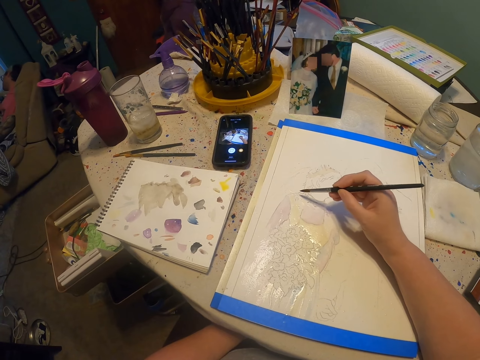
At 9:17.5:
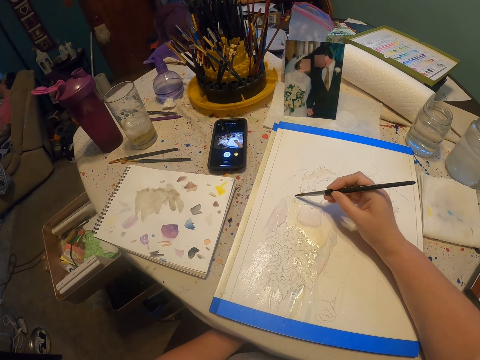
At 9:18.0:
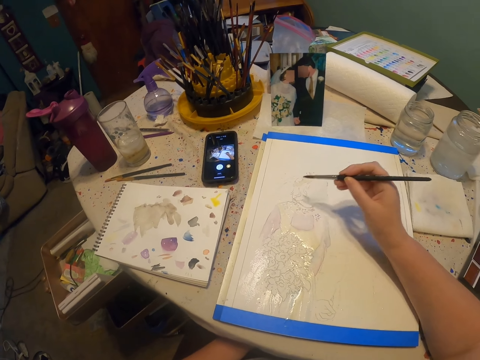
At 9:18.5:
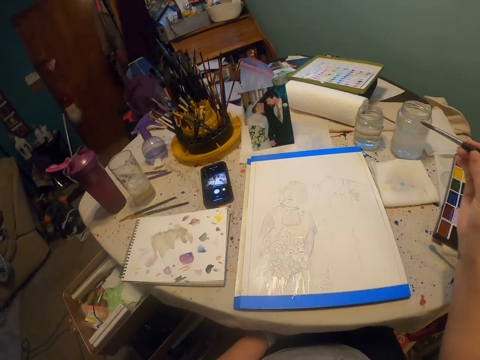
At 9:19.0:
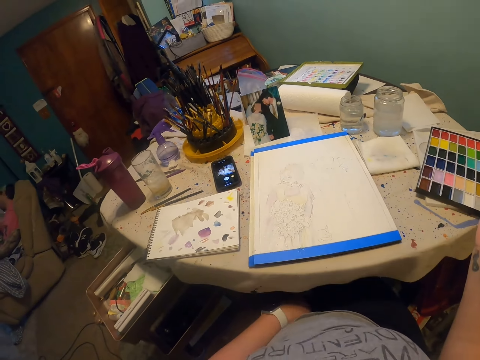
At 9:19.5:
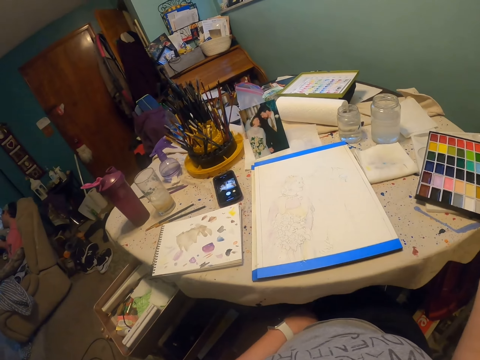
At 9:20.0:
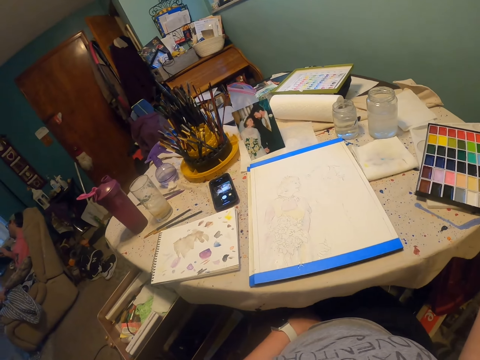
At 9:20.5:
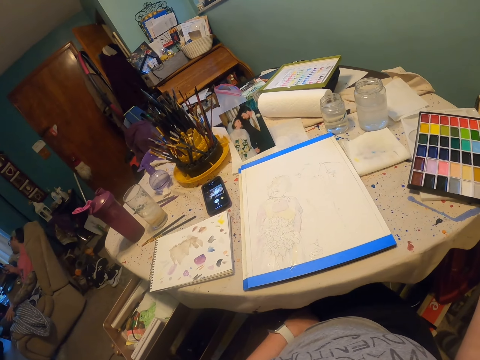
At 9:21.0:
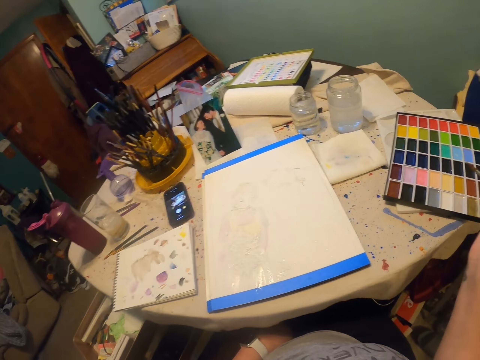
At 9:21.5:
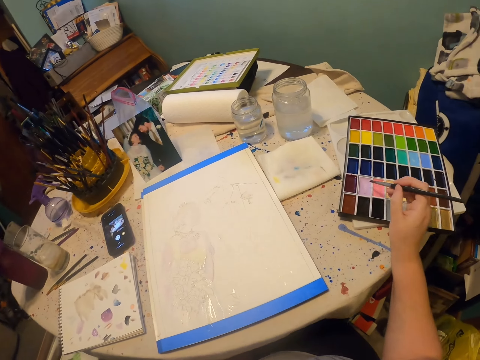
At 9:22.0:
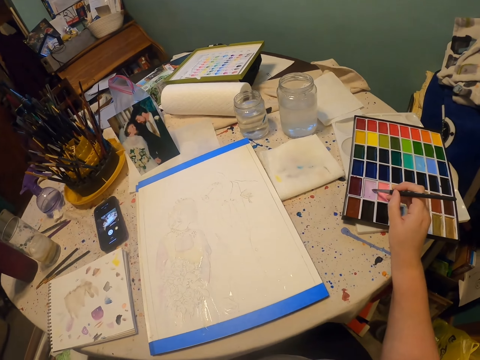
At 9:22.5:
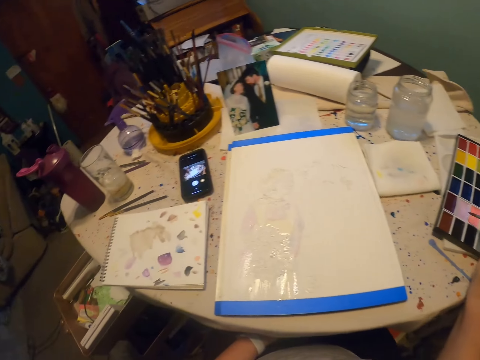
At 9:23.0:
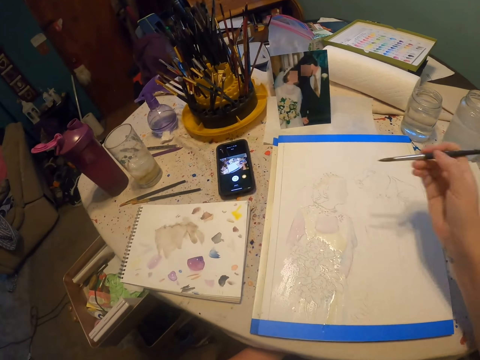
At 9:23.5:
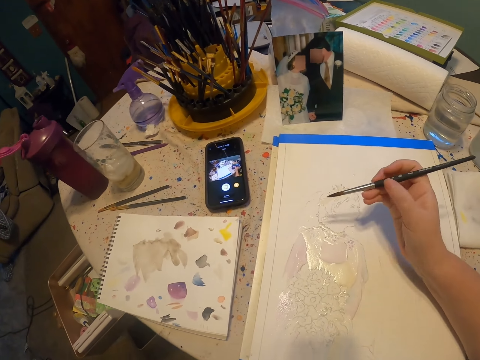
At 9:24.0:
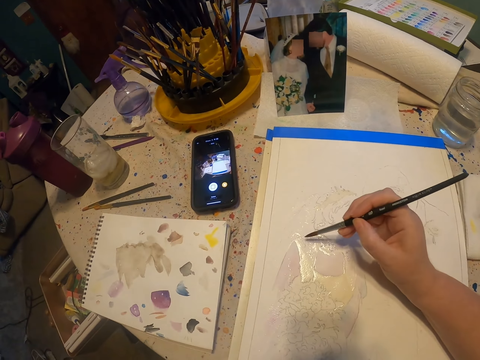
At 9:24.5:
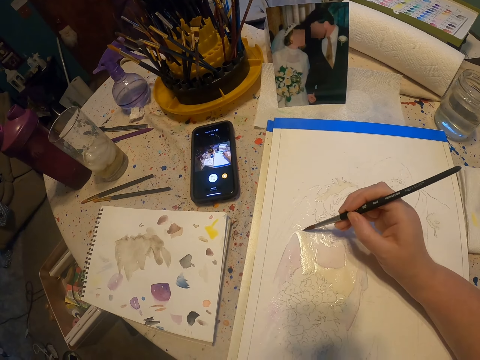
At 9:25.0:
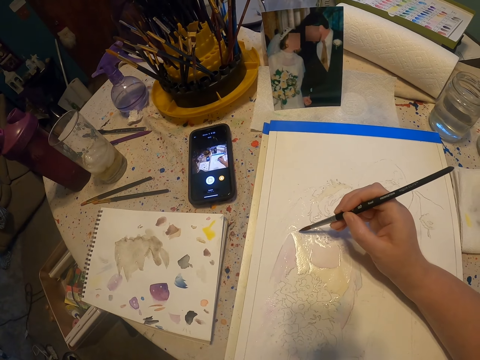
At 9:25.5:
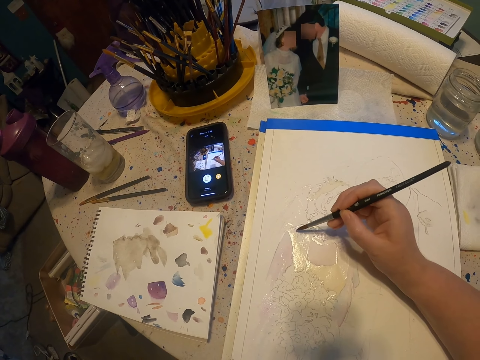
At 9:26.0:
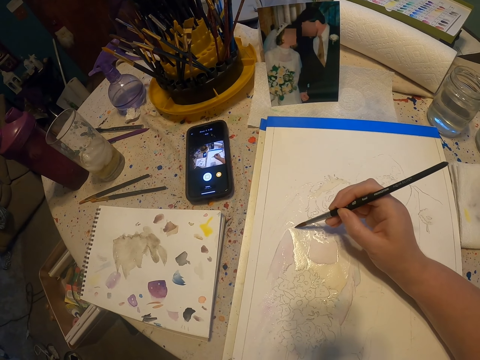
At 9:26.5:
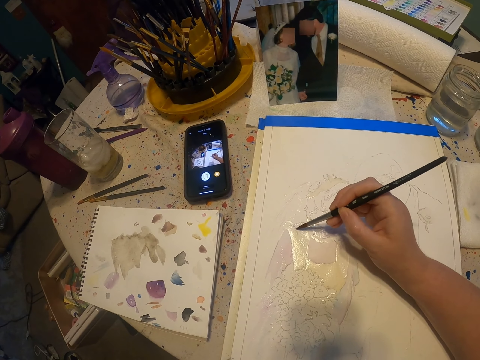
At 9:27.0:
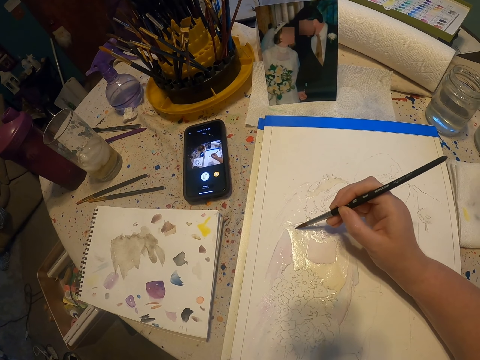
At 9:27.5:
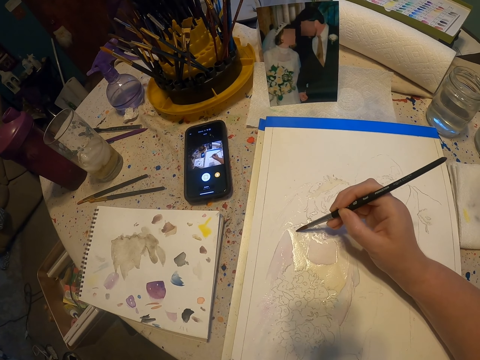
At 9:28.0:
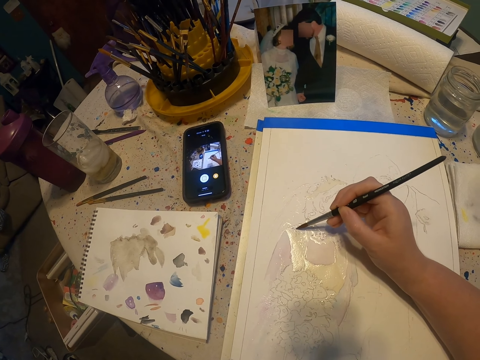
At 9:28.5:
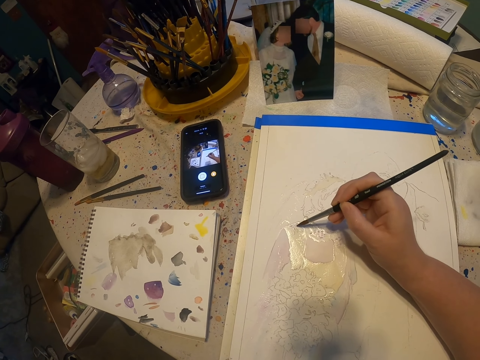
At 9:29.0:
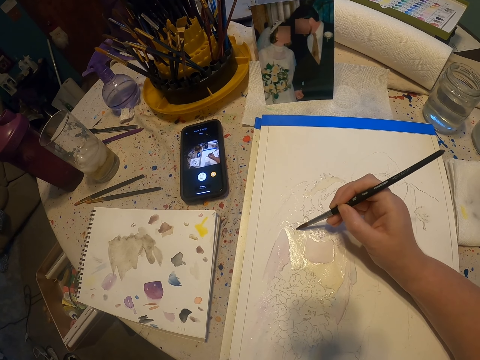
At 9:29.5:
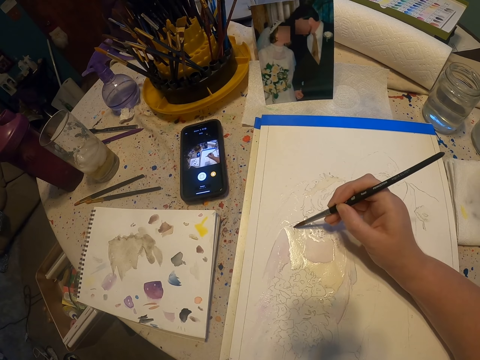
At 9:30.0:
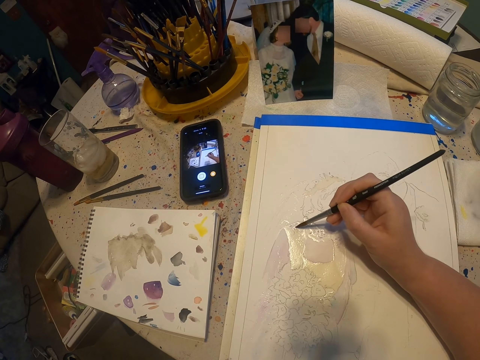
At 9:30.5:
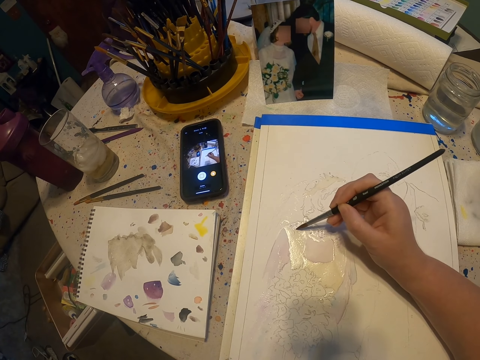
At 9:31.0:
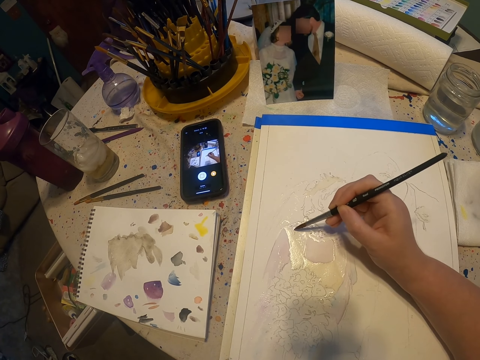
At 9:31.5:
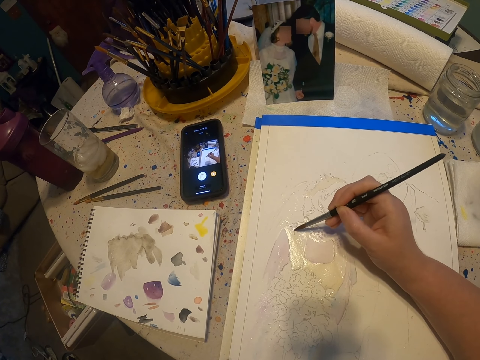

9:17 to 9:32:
The camera wearer moves their hands. They stare at the paper. They dip the paint brush on the paint kit. They paint on the paper.

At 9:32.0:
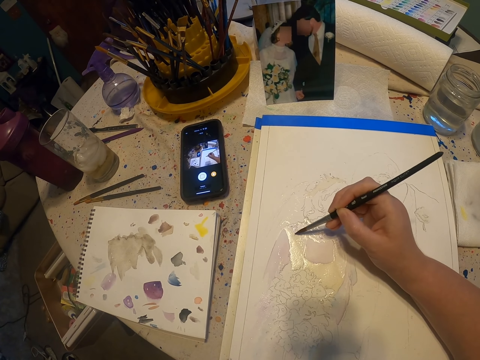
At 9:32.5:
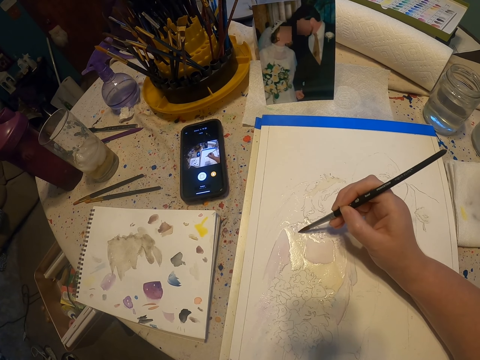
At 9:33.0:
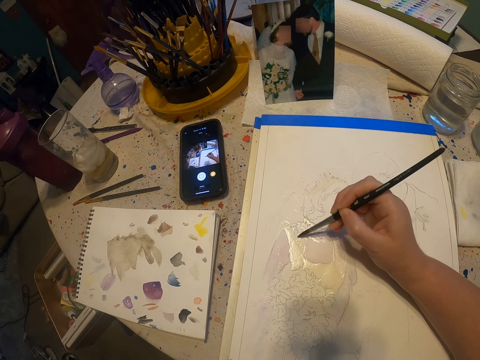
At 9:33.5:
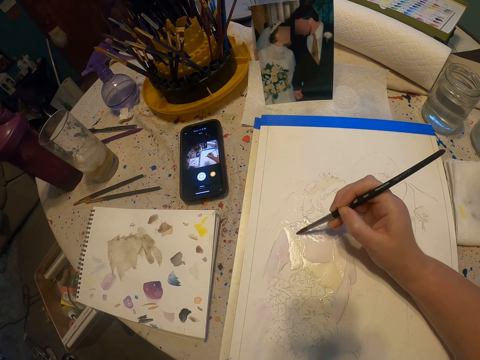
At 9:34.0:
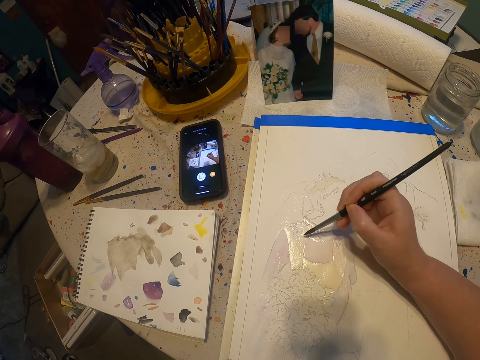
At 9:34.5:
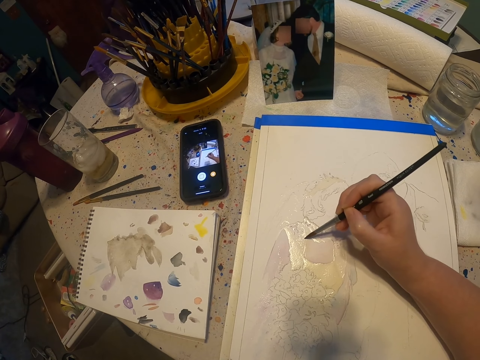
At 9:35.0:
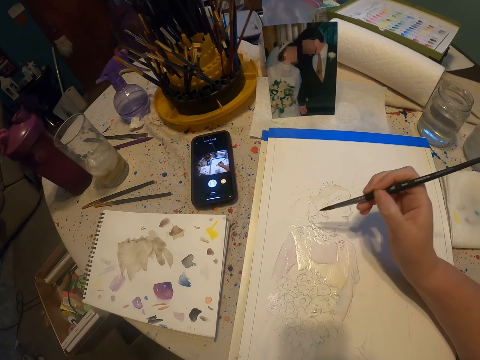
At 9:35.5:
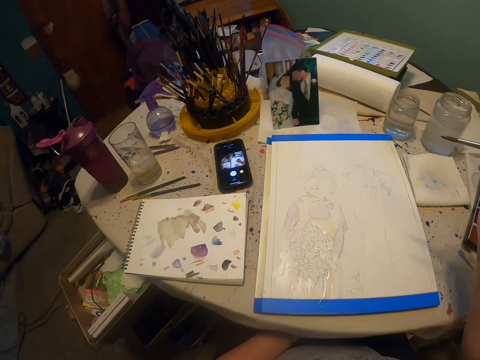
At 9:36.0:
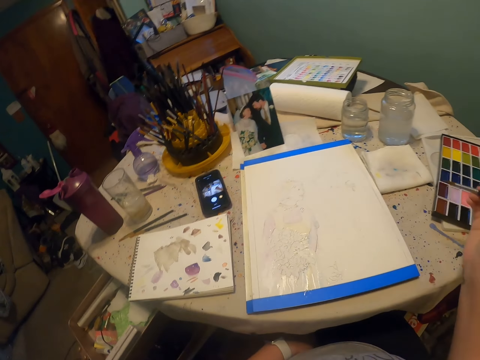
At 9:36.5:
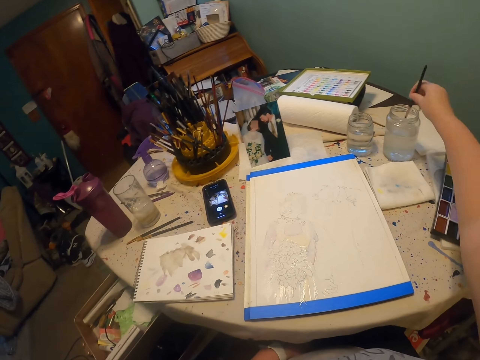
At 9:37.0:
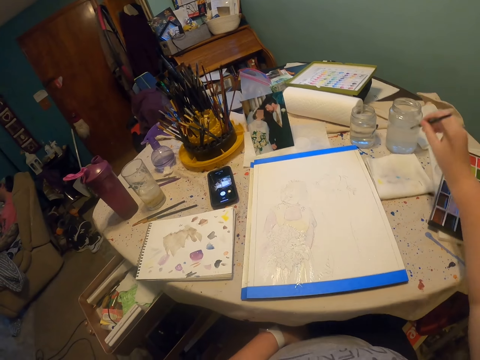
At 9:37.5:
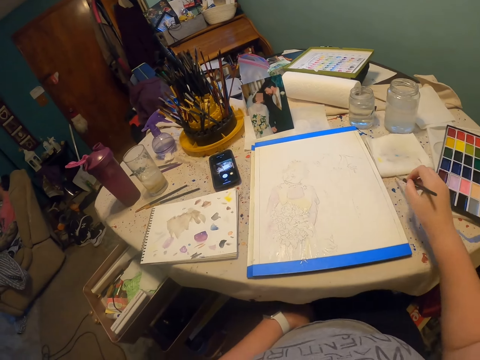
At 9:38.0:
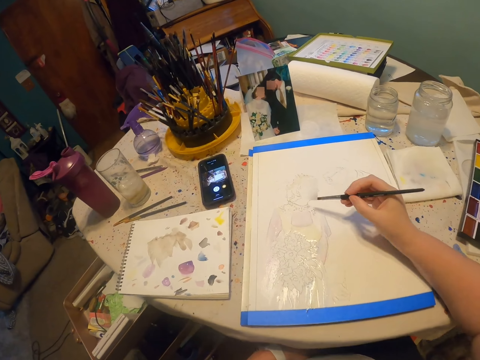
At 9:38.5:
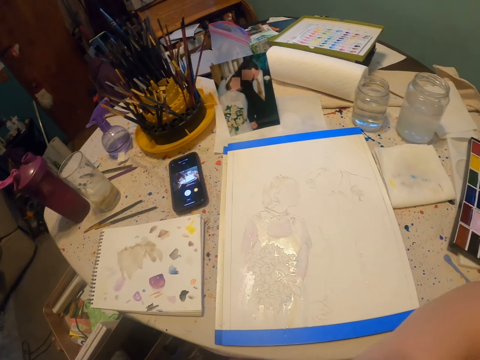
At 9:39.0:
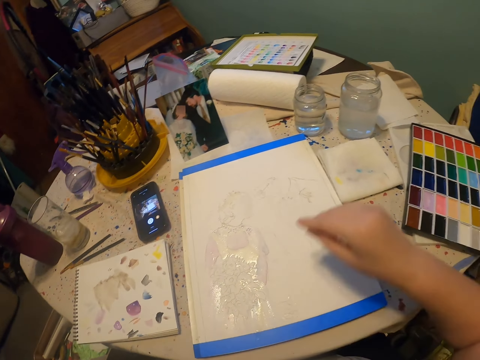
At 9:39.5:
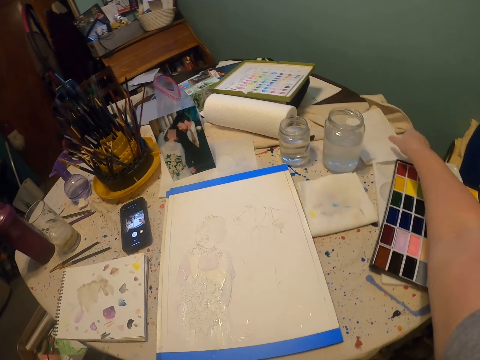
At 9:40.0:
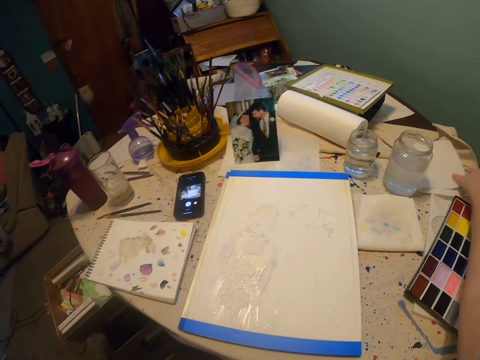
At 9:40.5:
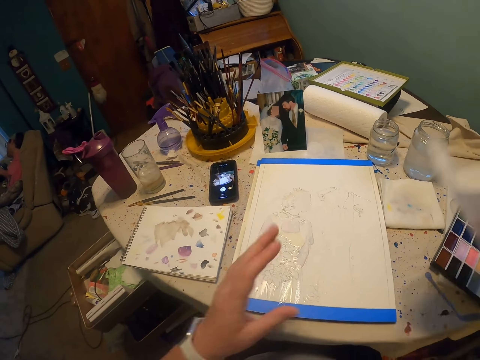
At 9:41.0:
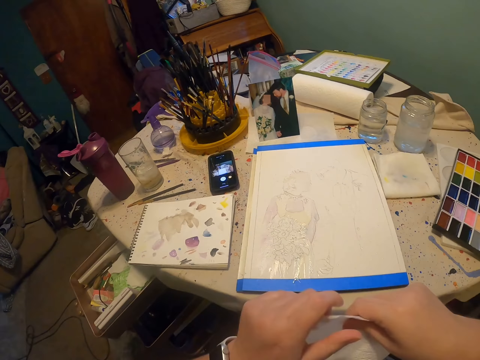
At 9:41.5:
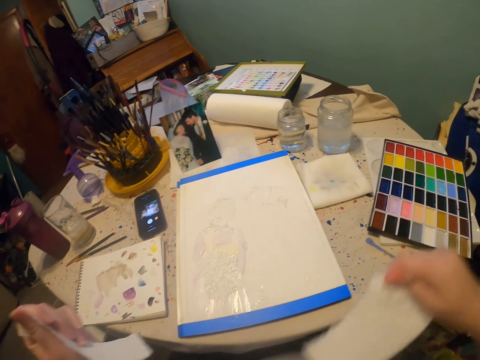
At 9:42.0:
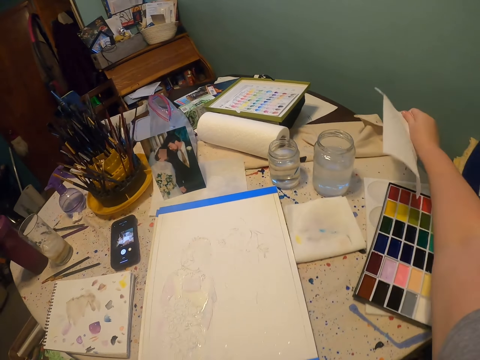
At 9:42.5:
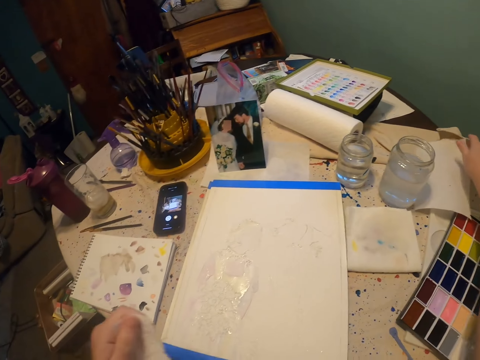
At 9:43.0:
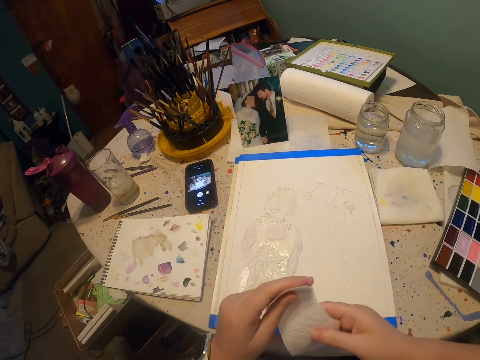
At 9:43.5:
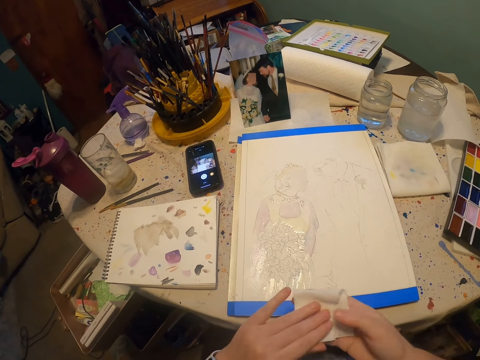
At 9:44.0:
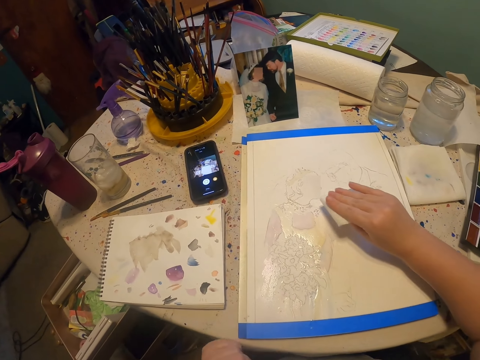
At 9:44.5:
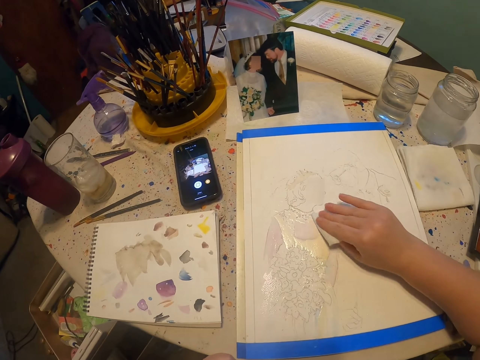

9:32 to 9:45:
The camera wearer moves their hands. They dip the paint brush on the colorless solution. They move their hands. They pick up the paper. They cut the paper. They place the paper down. They fold the paper.
